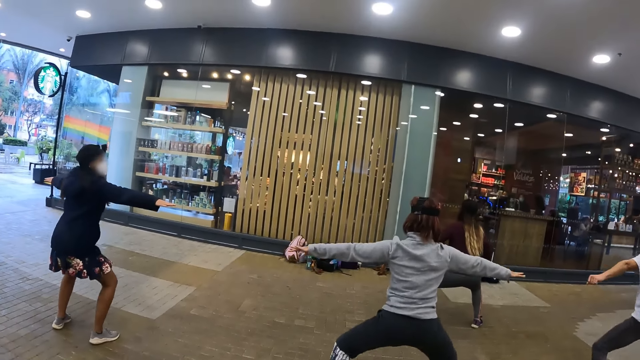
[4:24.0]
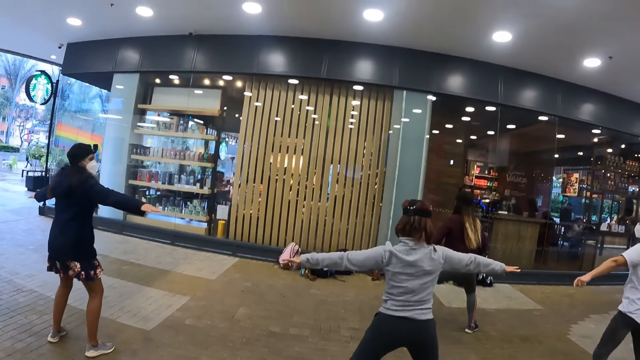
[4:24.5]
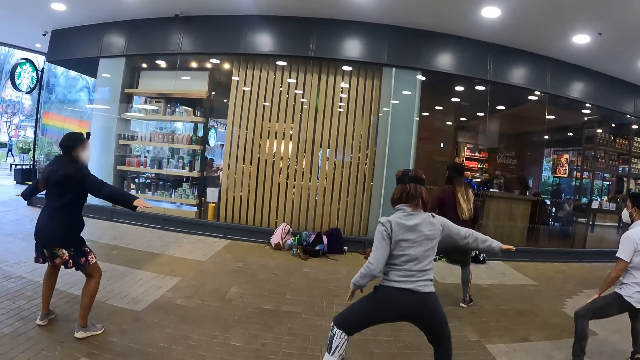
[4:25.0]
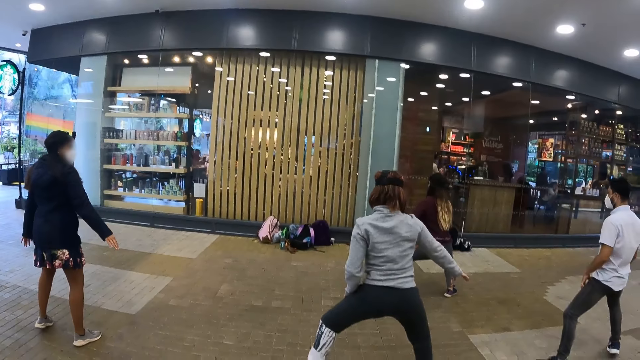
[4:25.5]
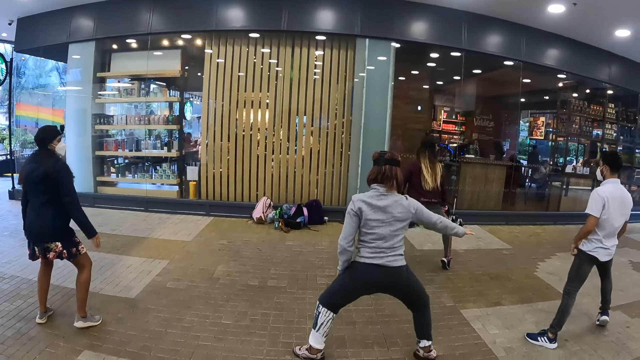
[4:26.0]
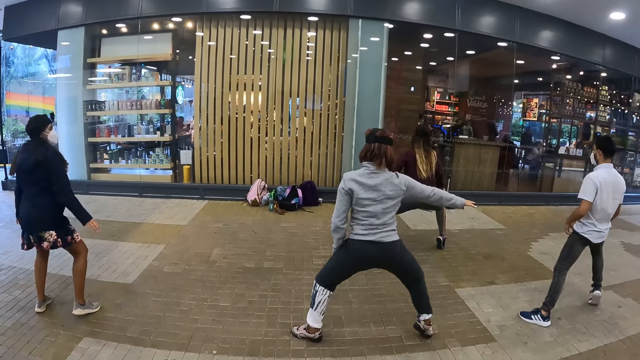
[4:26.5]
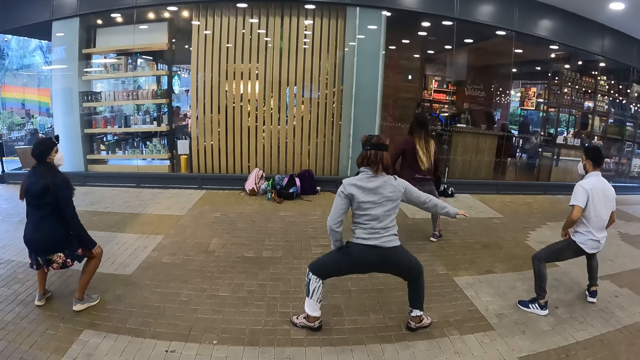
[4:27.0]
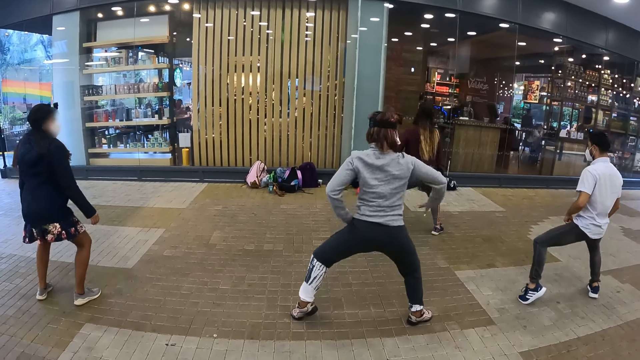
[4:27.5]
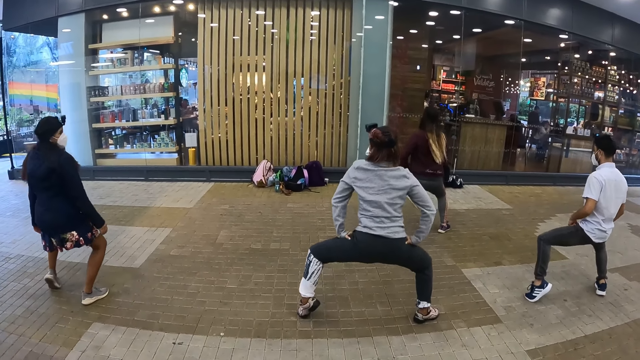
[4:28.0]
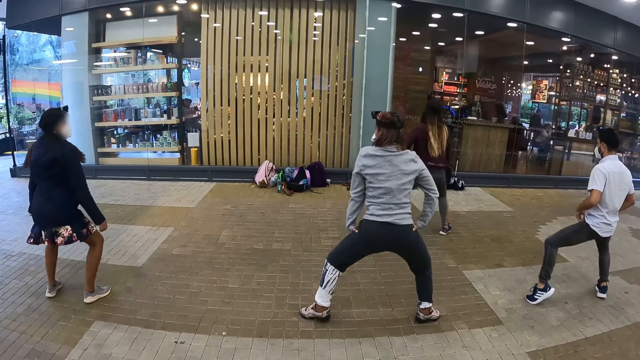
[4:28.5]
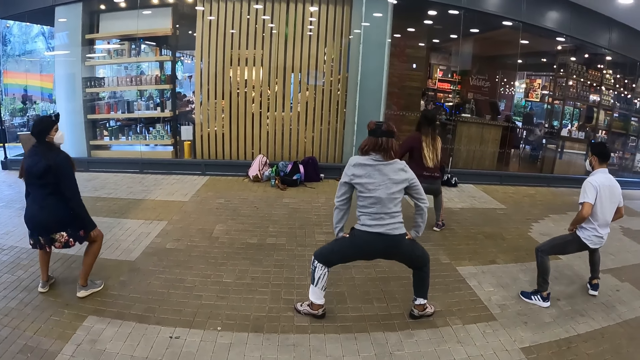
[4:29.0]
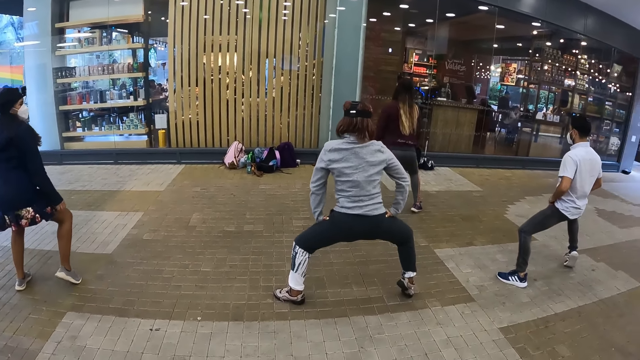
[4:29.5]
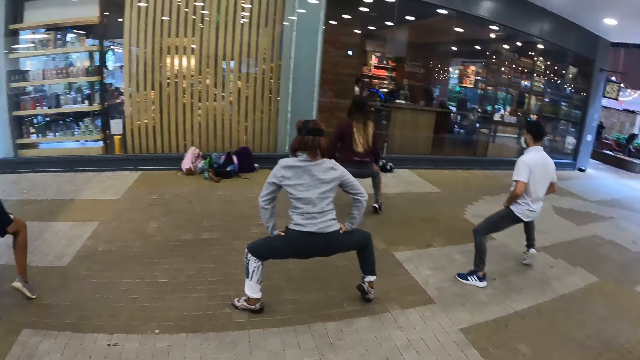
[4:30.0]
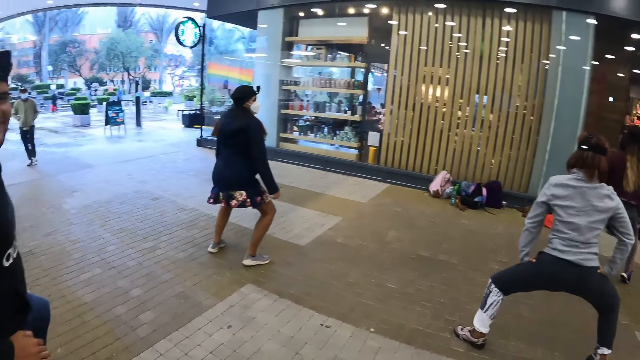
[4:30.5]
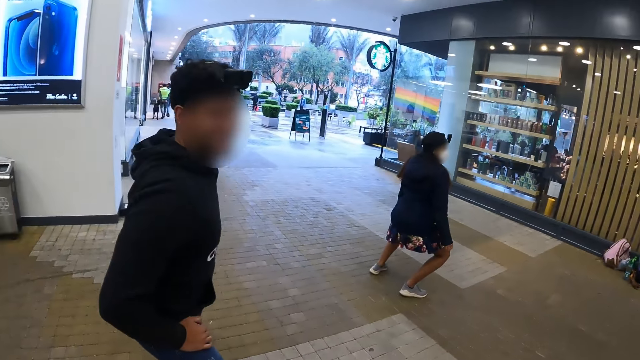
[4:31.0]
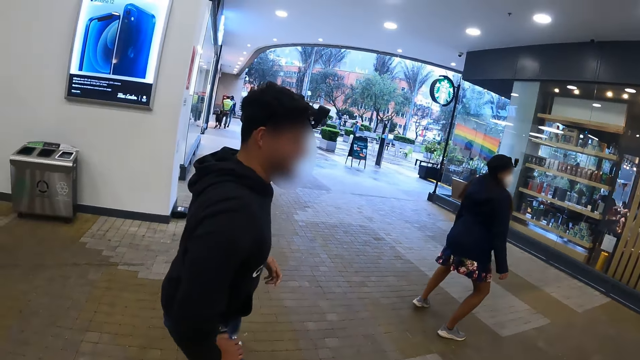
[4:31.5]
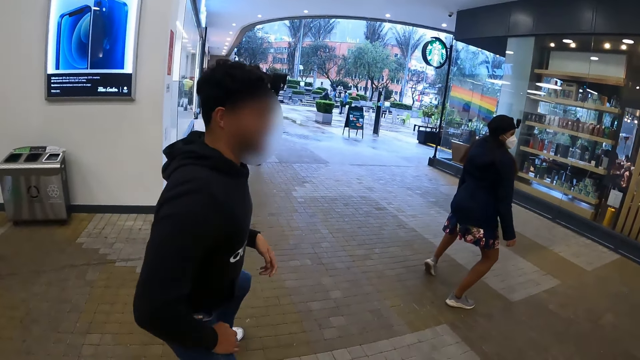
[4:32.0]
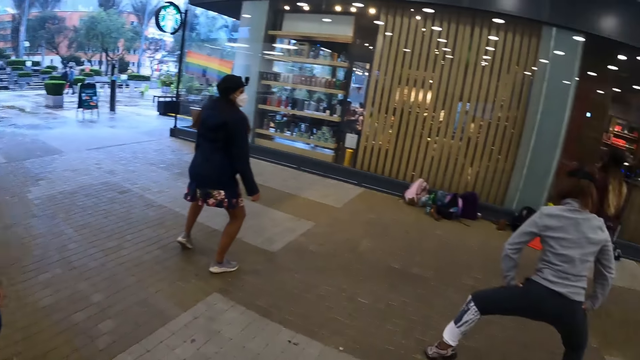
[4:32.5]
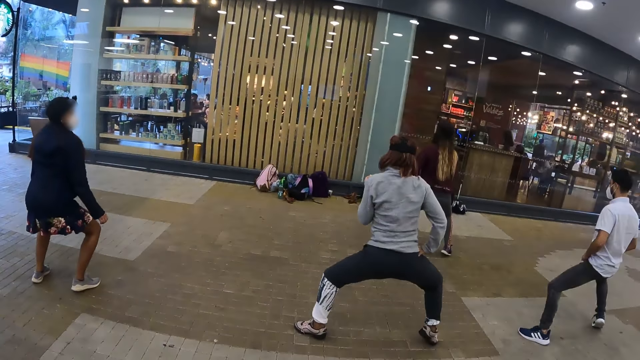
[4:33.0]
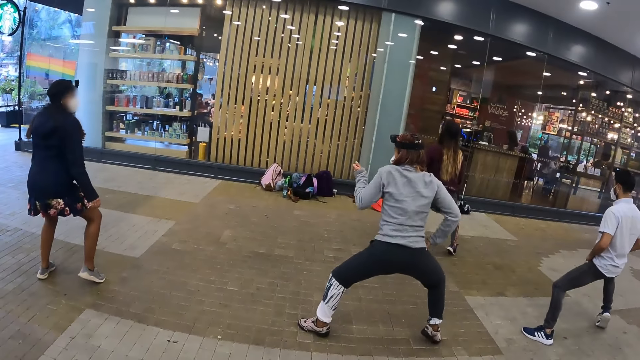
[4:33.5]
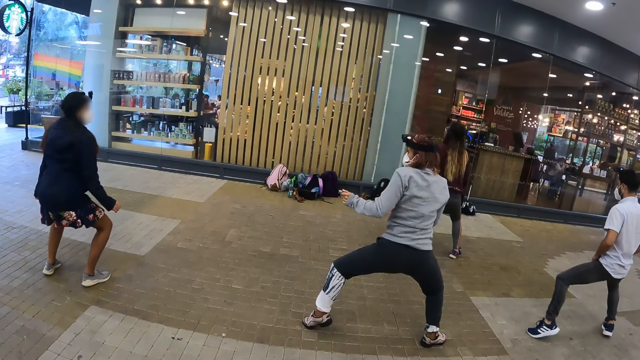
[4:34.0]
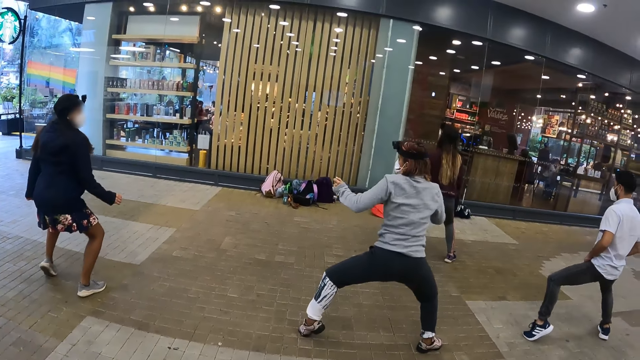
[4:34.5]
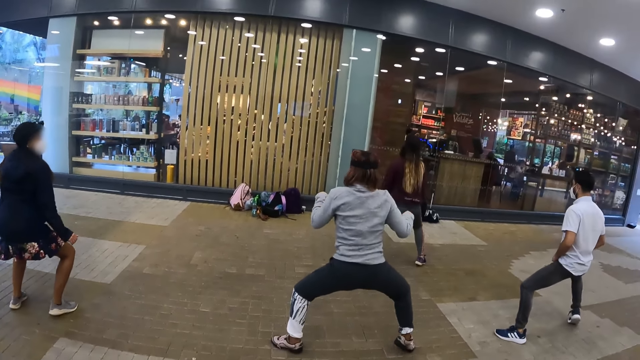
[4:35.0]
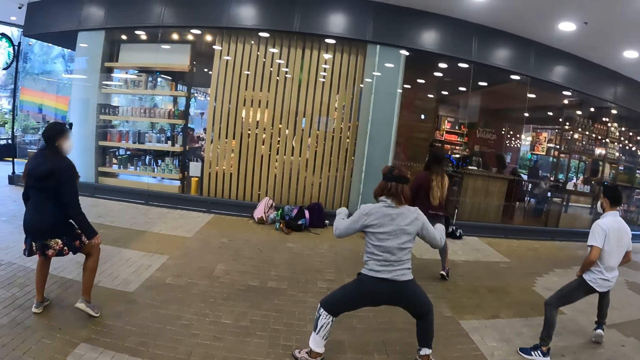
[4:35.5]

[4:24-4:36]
The camera wearer looks at a man. They do the exercise.

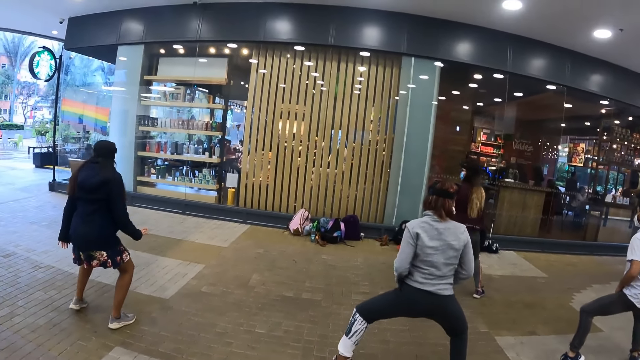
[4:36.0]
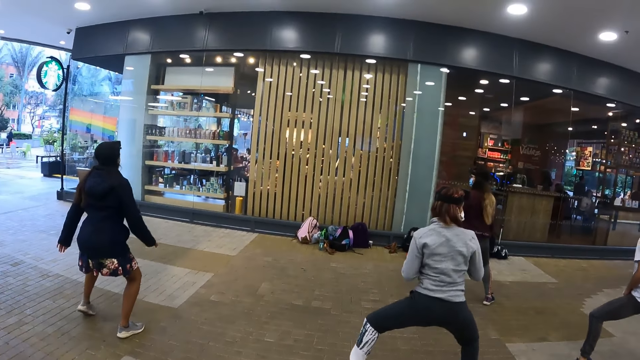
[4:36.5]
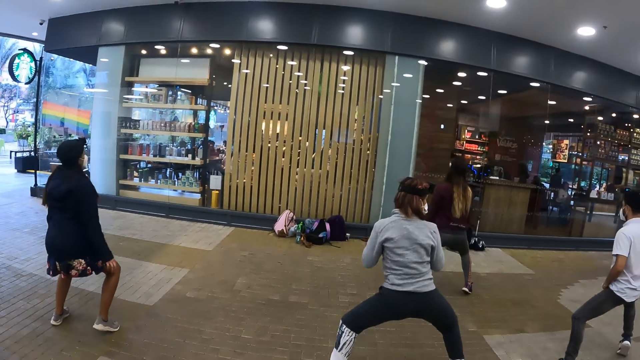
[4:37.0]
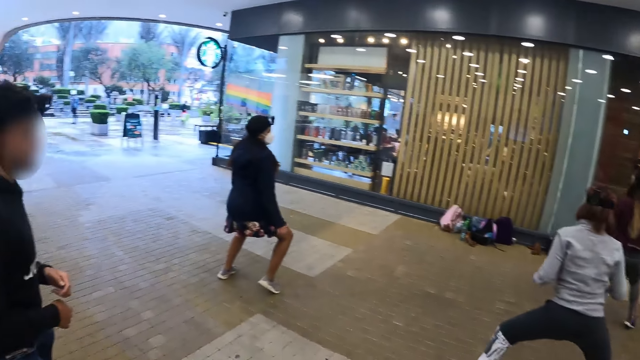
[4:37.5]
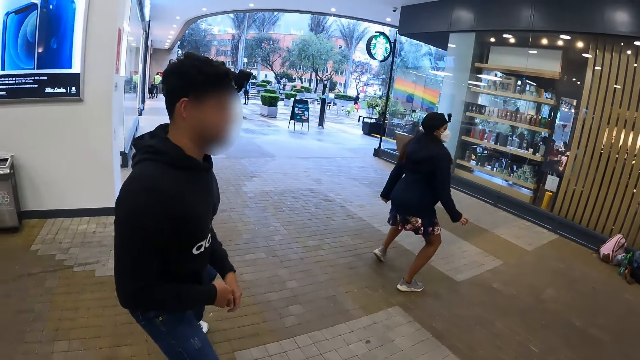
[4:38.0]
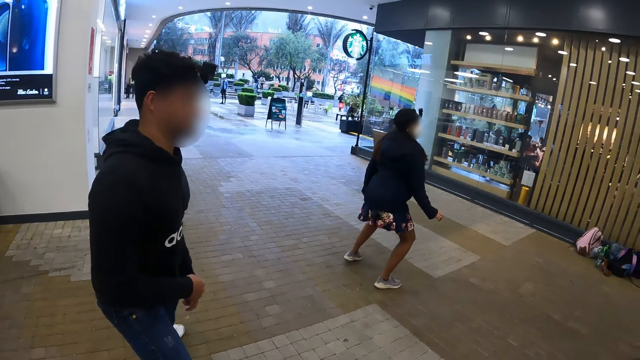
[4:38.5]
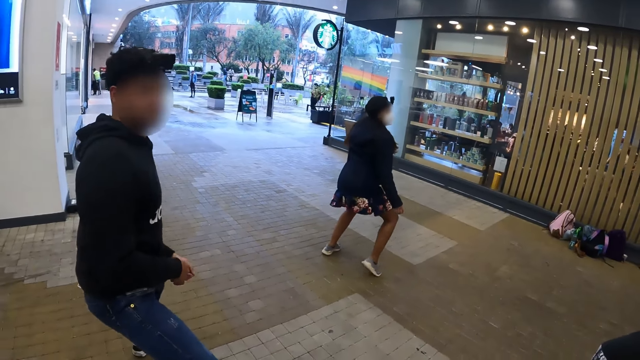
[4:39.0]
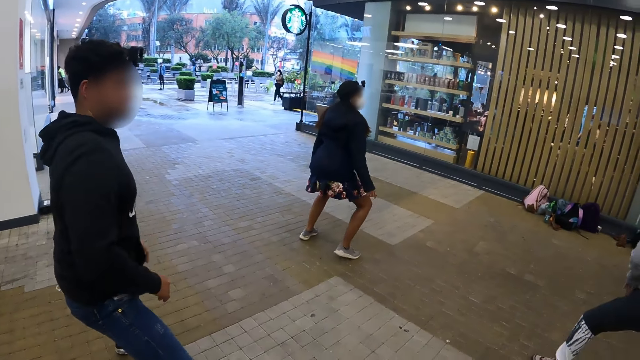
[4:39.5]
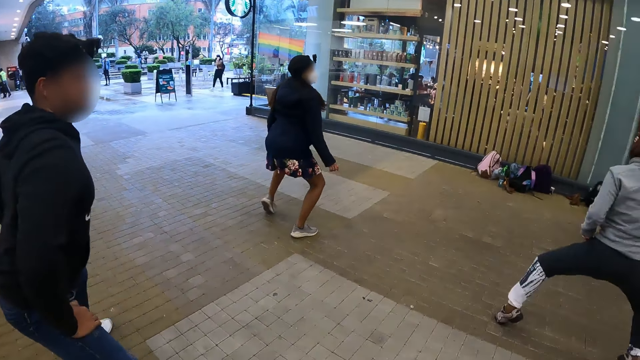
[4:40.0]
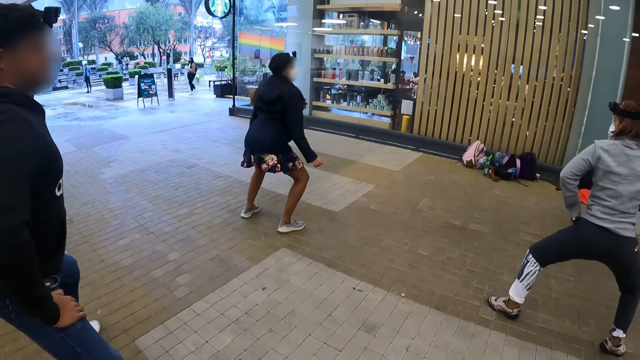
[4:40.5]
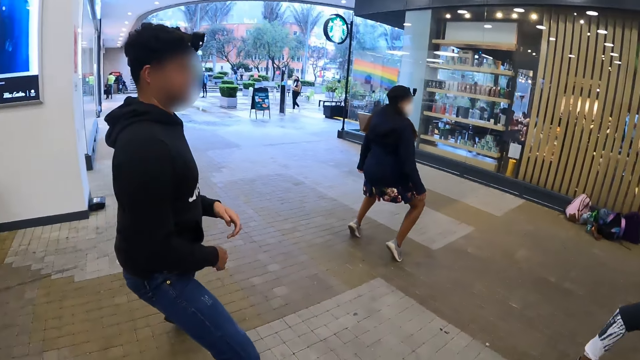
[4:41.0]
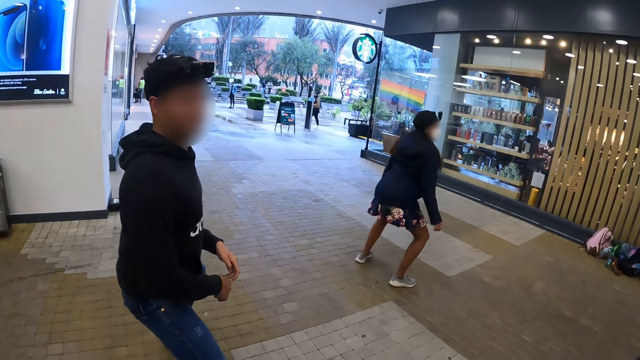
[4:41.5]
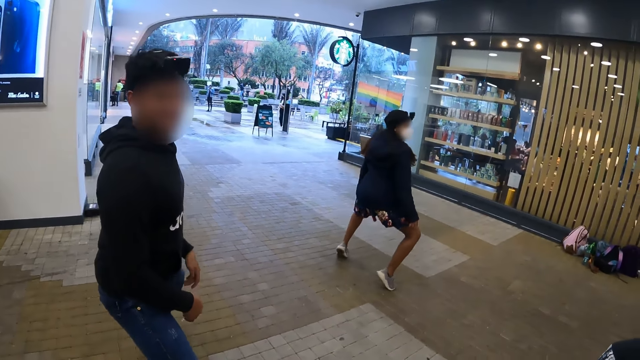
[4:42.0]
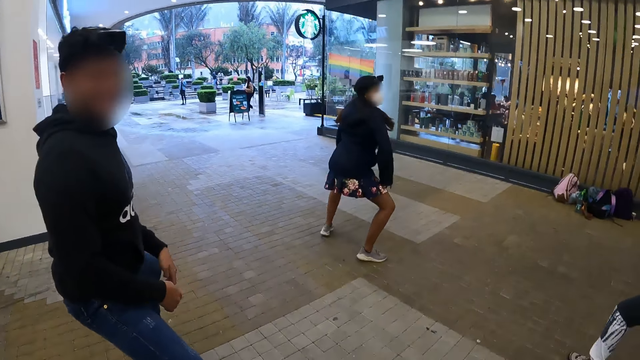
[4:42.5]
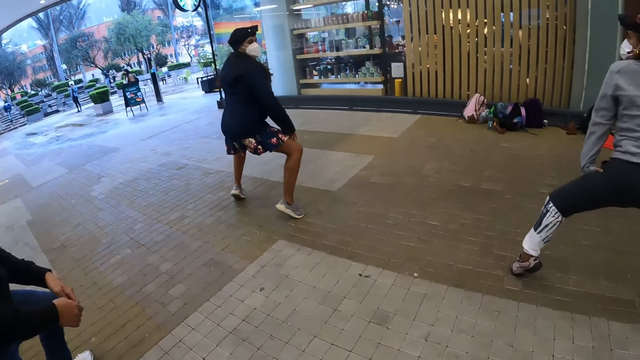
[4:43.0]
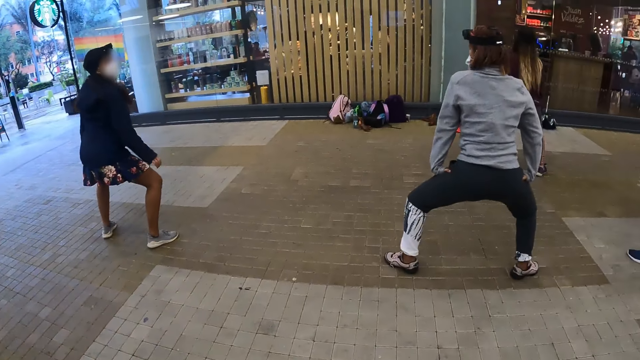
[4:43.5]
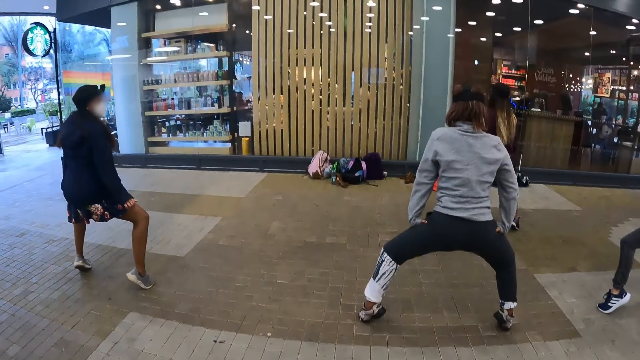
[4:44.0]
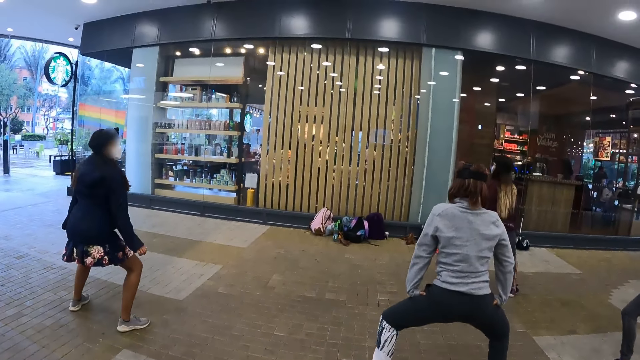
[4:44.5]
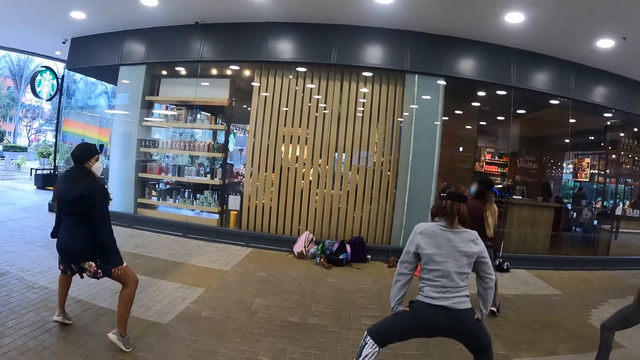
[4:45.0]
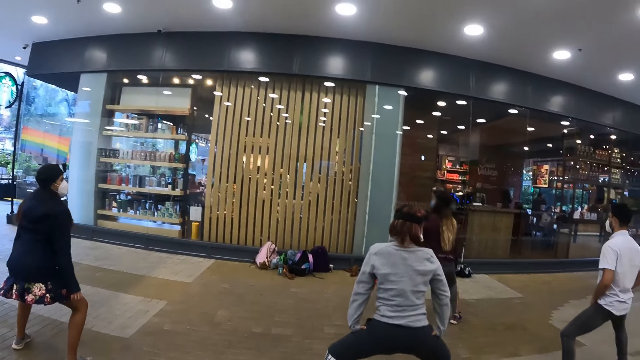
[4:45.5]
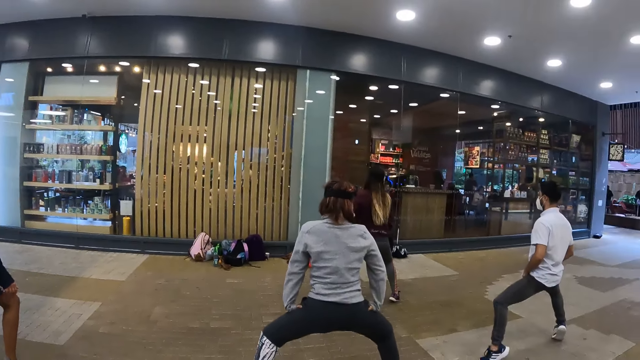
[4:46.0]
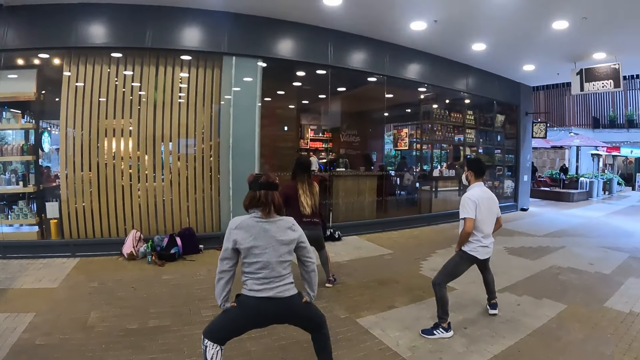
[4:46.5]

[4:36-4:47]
The camera wearer looks at a man. They do the exercise.
